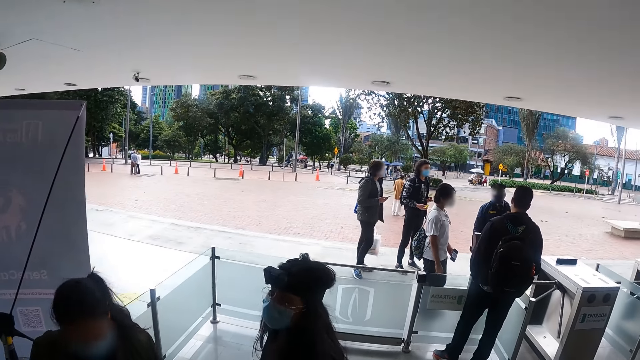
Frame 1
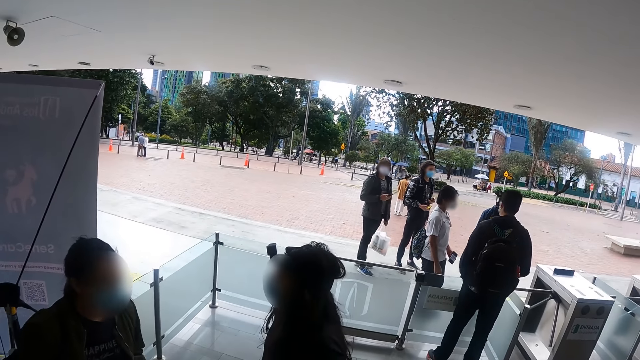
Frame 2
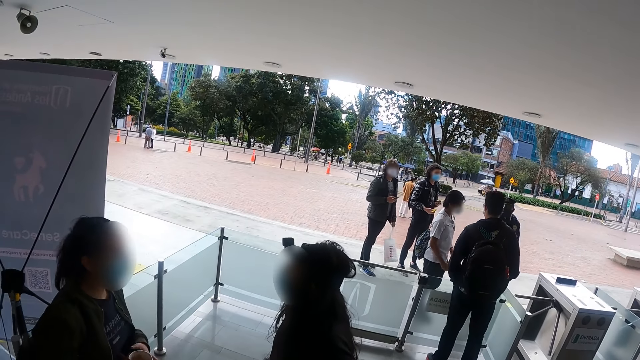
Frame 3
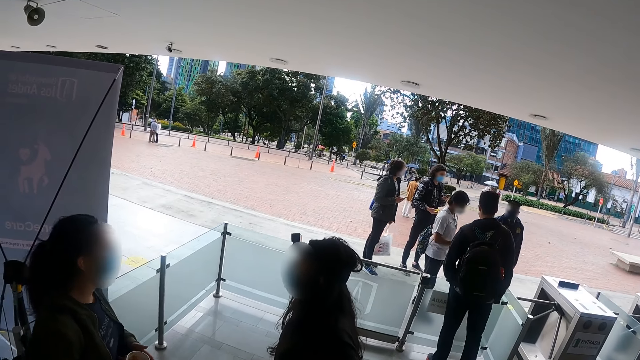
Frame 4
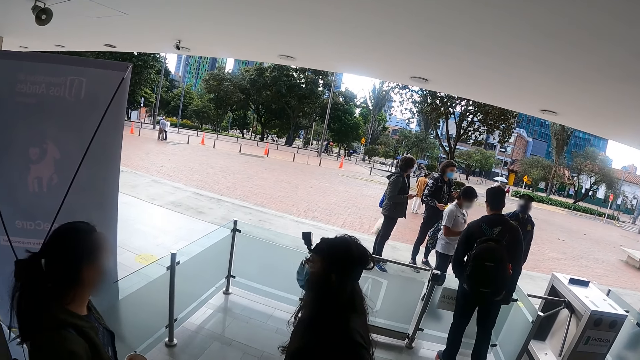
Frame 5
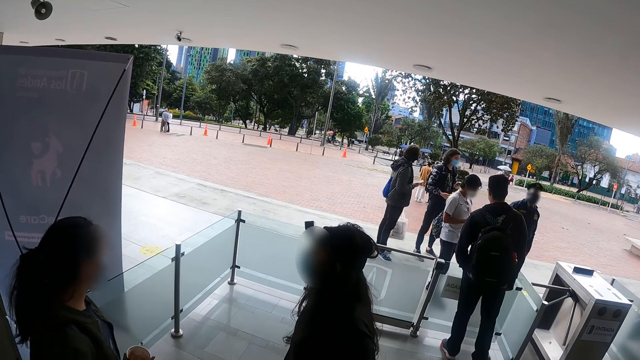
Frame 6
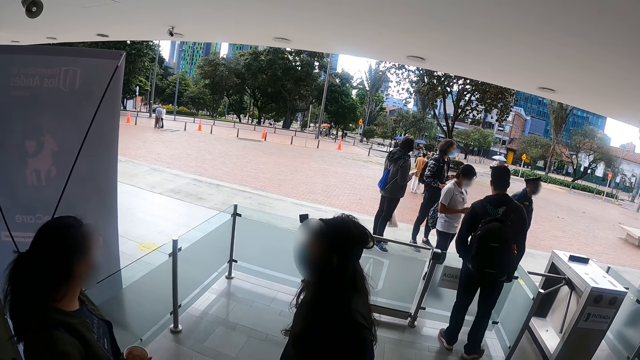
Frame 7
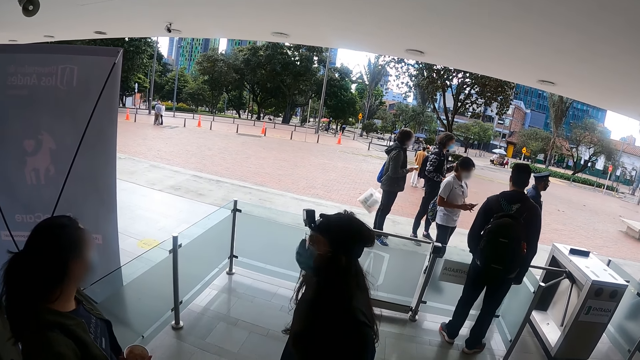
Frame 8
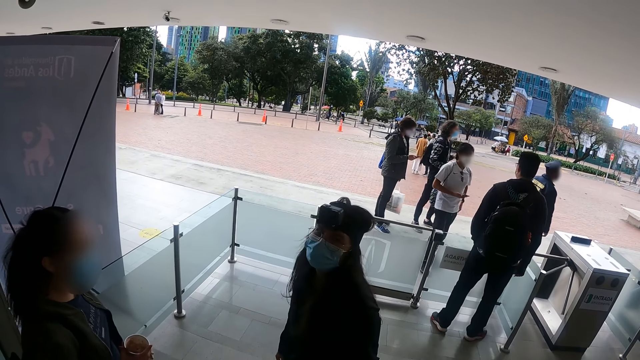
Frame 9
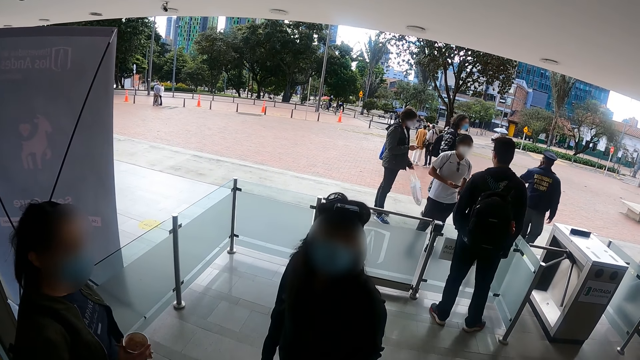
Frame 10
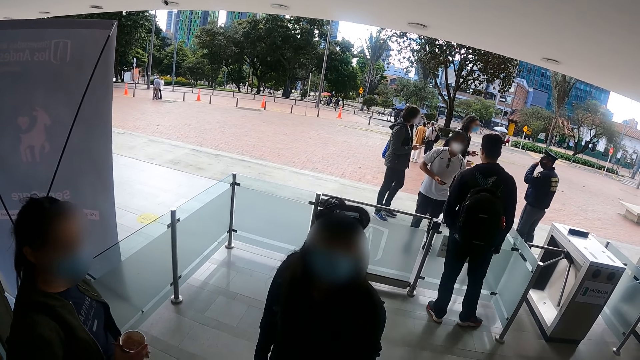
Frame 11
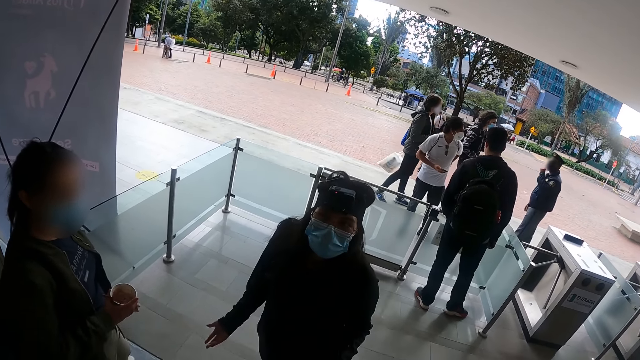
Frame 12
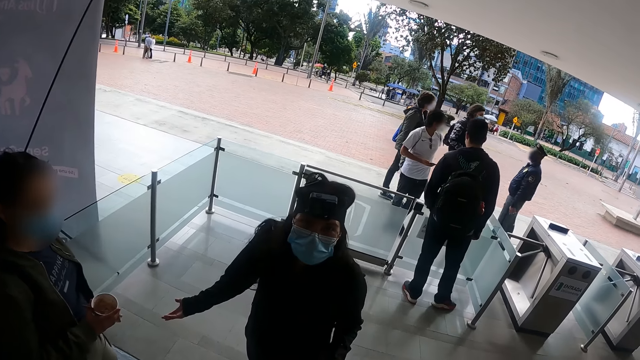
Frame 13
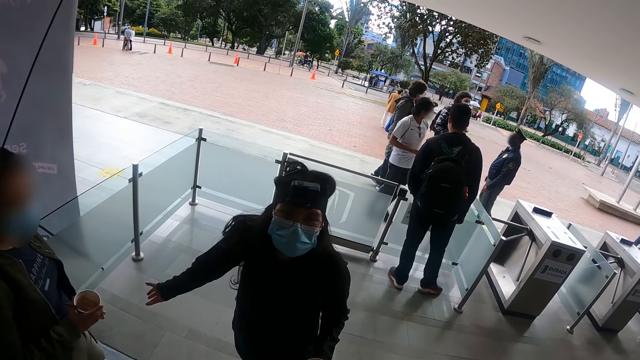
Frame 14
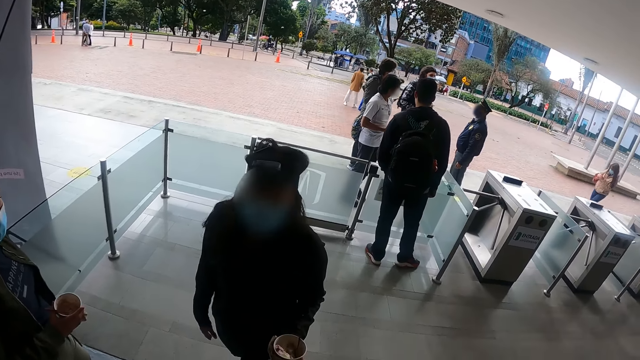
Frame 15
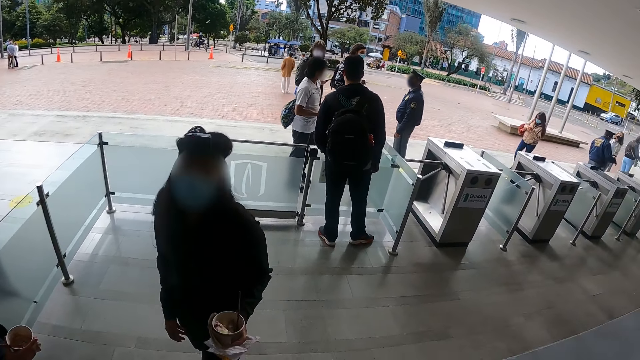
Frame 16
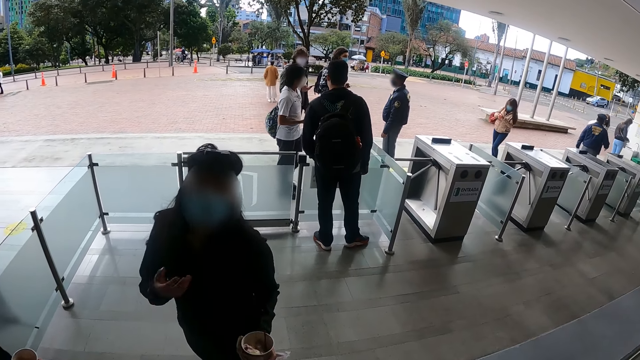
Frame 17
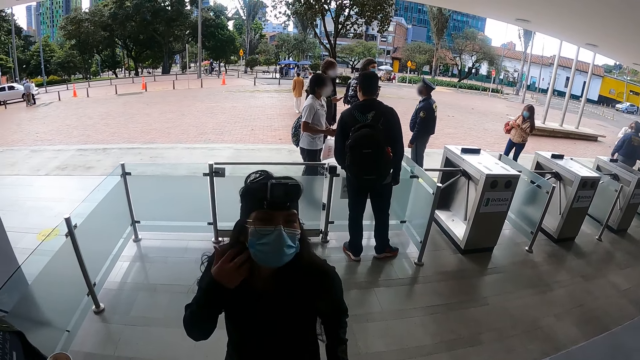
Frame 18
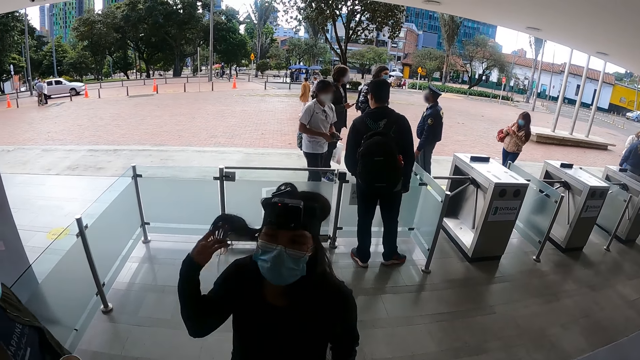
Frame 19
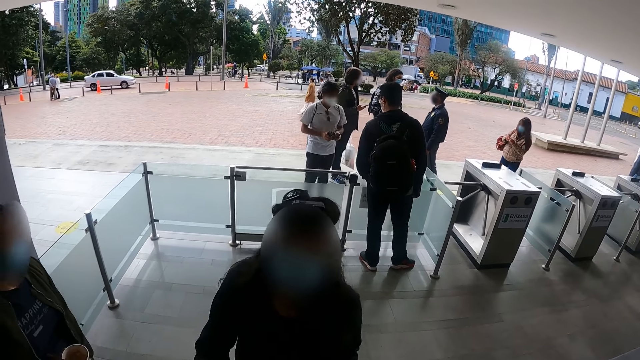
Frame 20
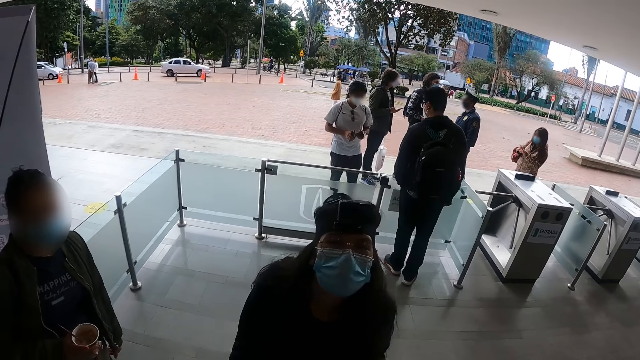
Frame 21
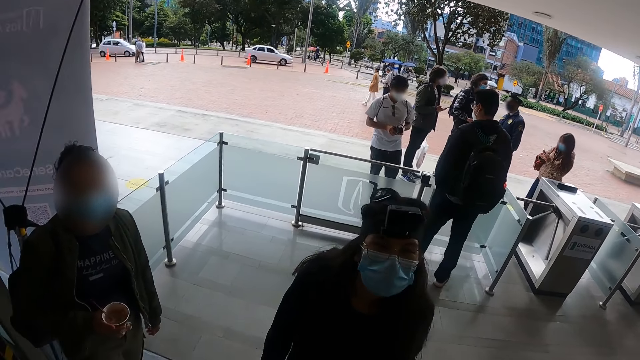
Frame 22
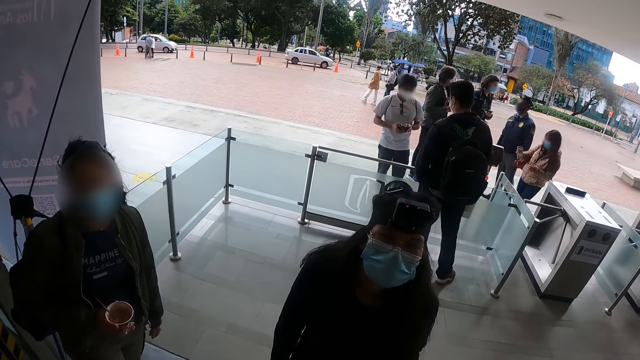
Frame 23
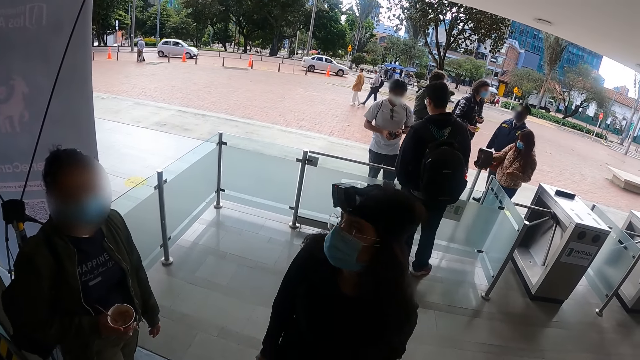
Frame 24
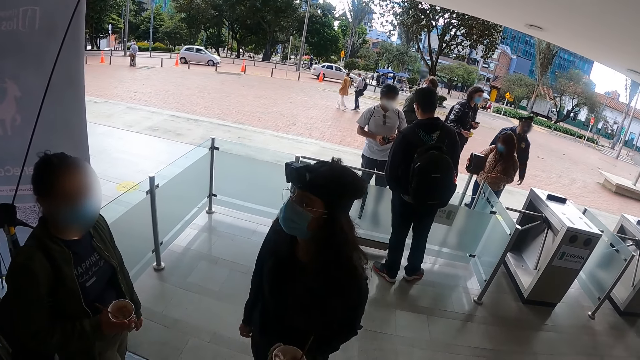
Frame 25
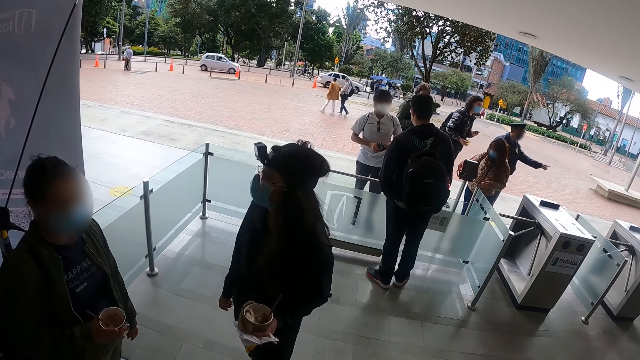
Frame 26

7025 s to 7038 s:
The camera wearer stares at a woman. Another woman moves a hand. The other woman moves hair with a hand.

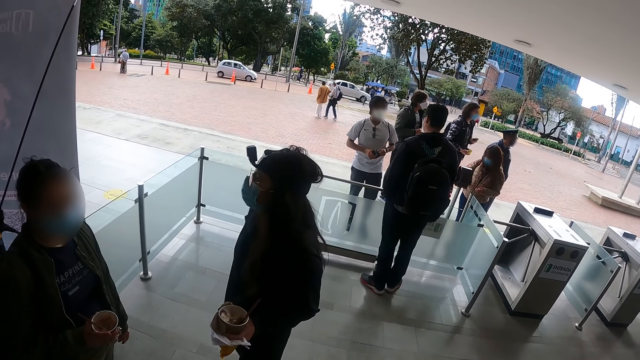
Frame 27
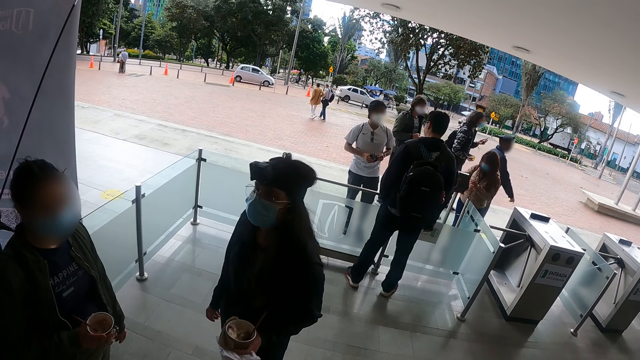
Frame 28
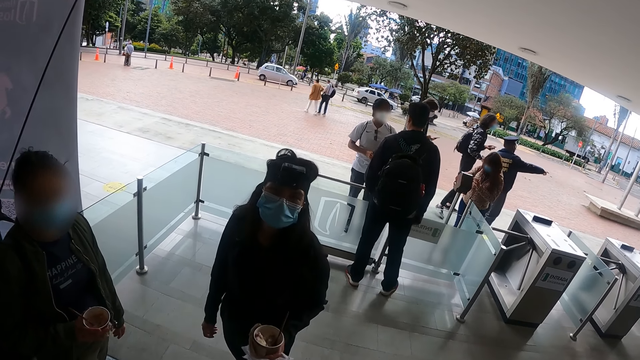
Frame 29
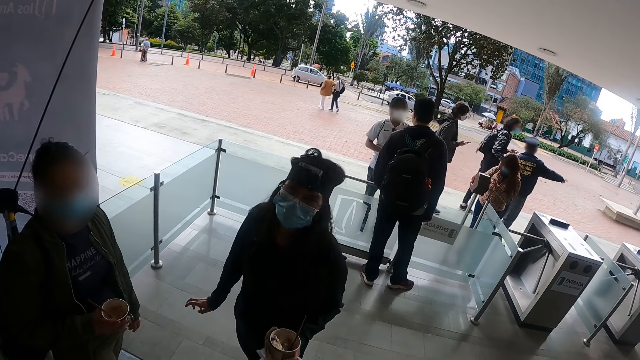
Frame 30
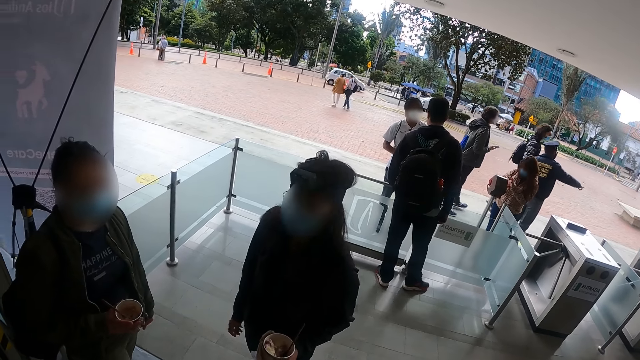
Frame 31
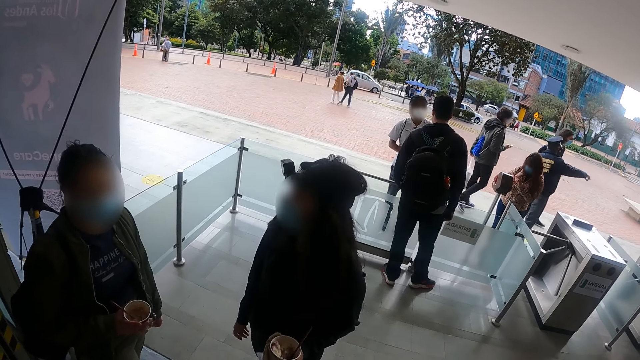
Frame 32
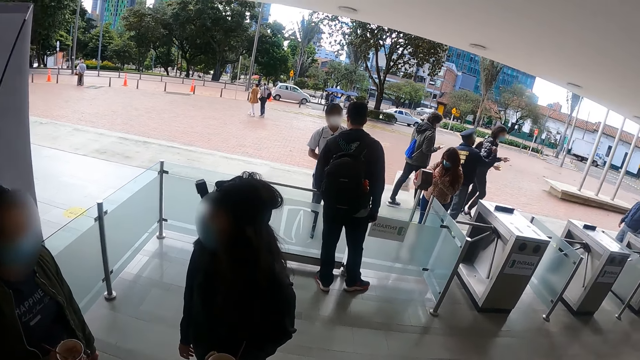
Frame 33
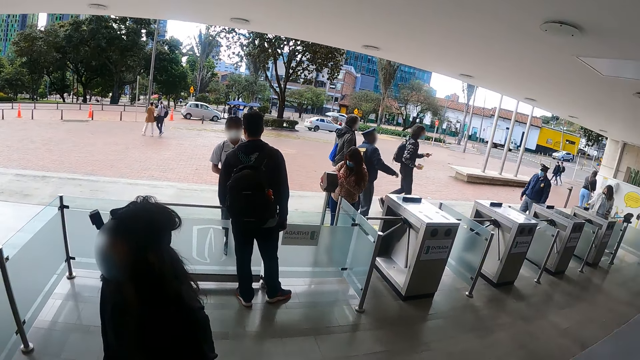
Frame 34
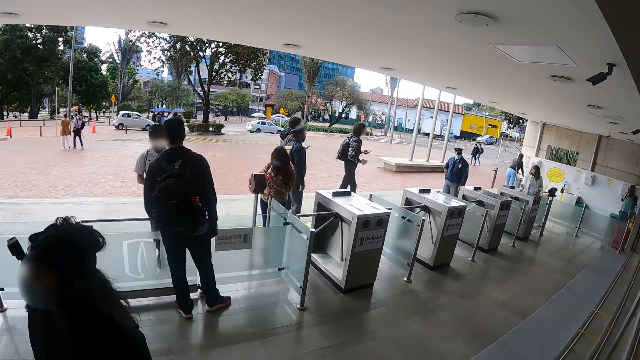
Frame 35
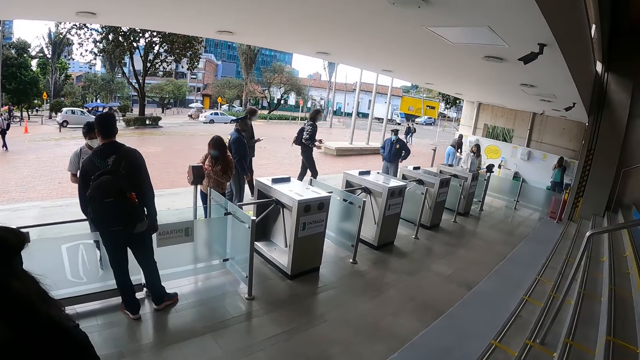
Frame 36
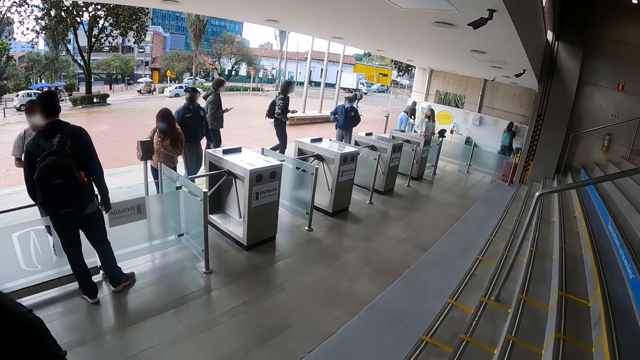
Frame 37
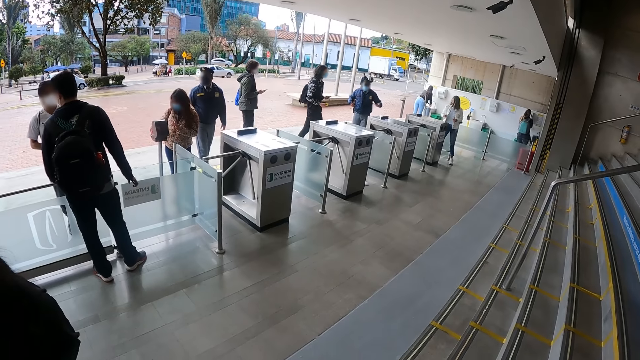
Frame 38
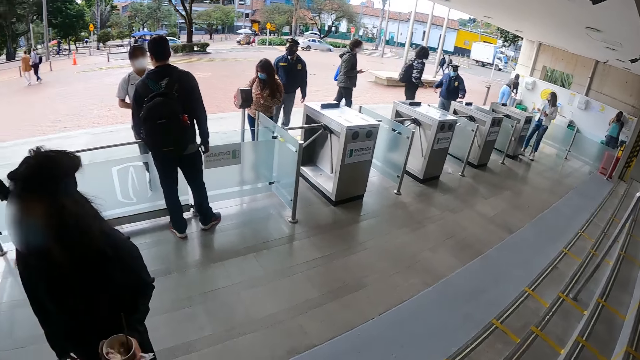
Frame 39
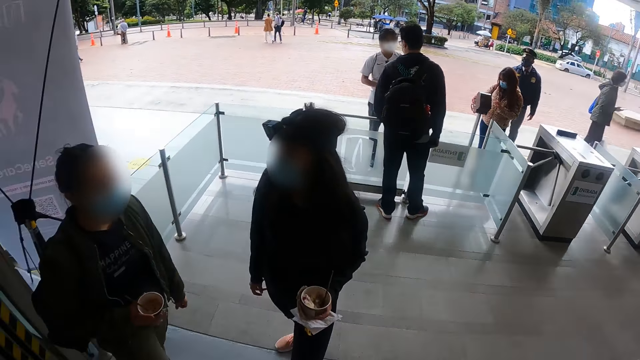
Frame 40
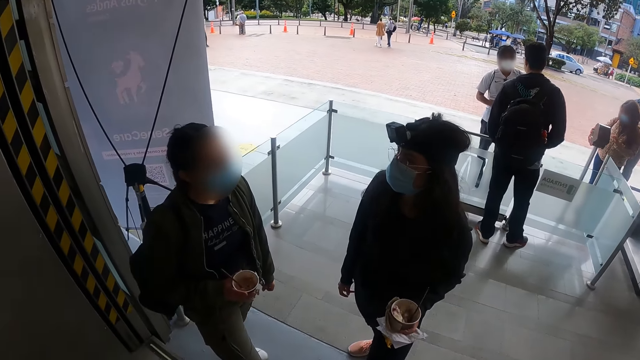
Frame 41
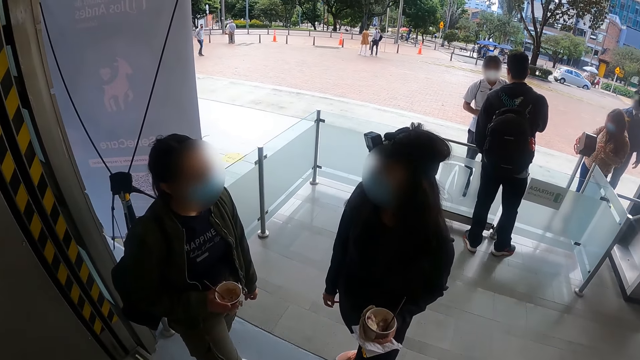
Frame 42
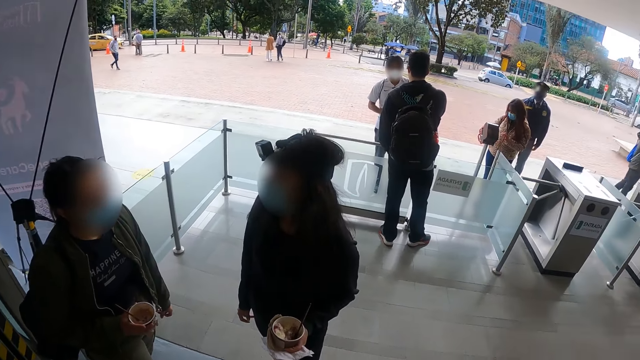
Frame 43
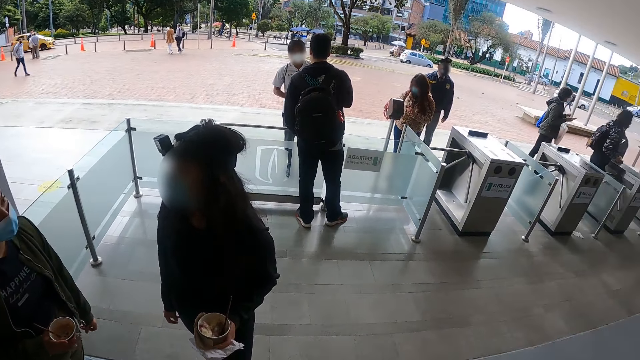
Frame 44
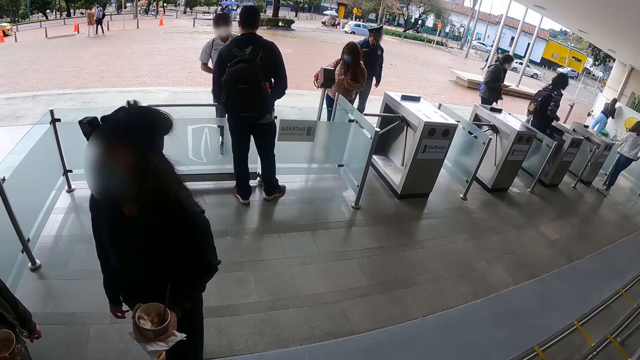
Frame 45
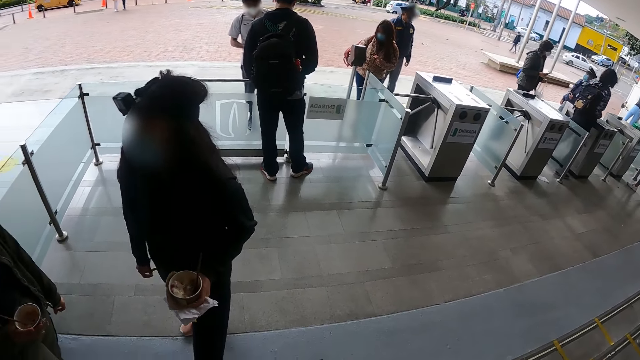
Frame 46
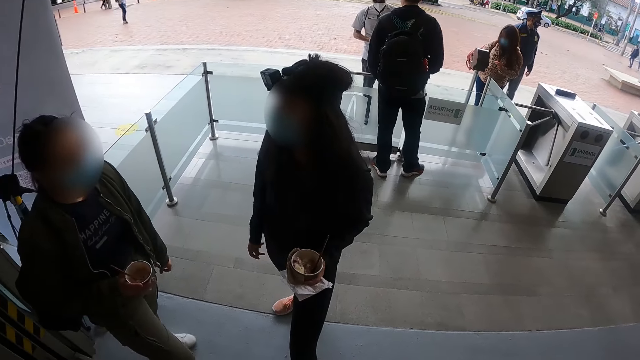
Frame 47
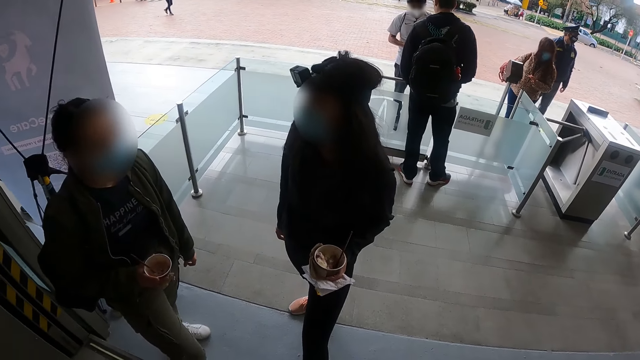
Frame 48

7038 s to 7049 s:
The camera wearer looks around. A person converses with another person.
